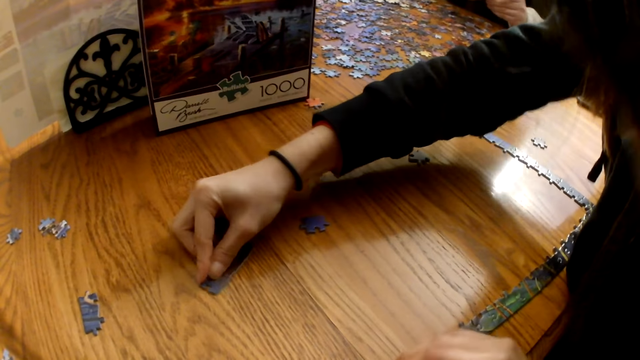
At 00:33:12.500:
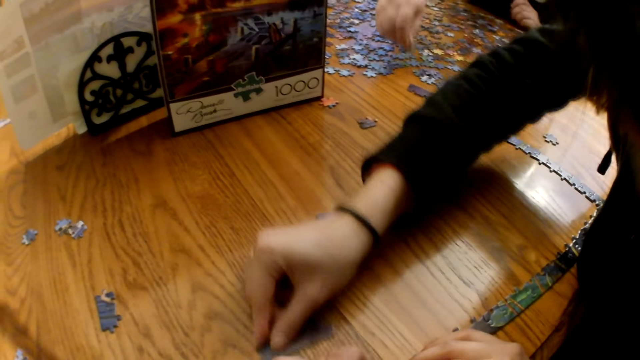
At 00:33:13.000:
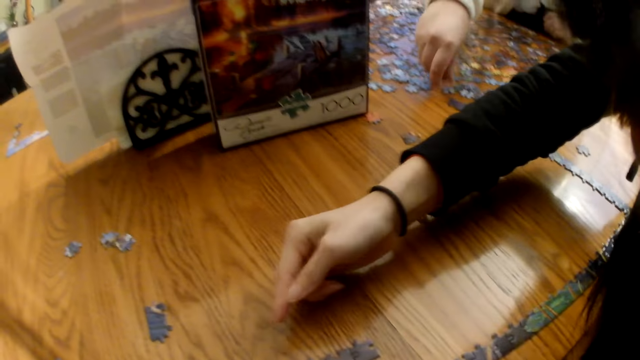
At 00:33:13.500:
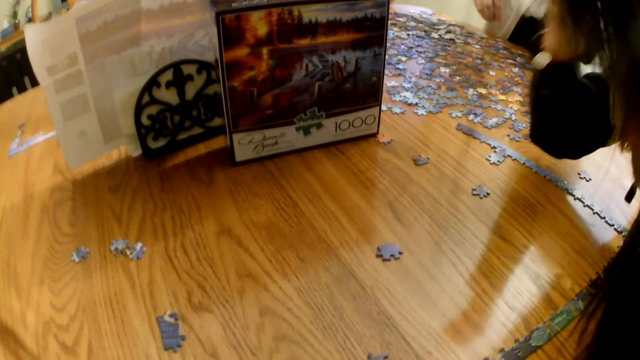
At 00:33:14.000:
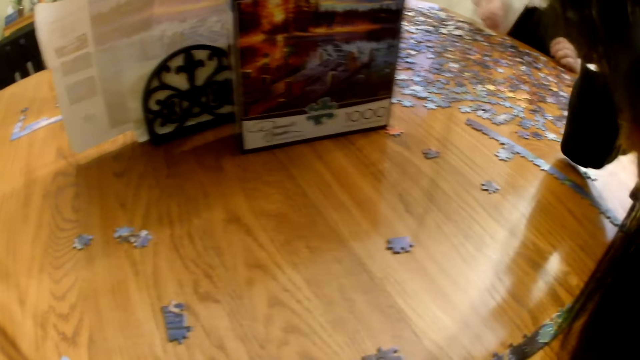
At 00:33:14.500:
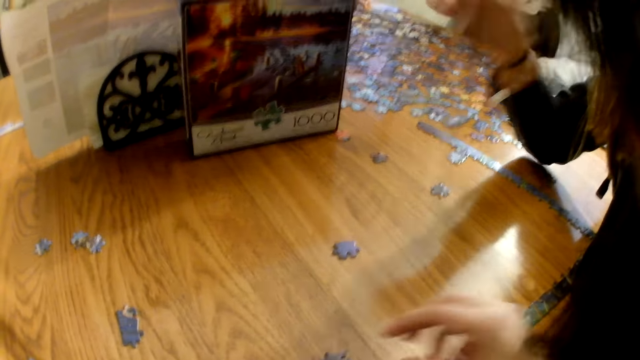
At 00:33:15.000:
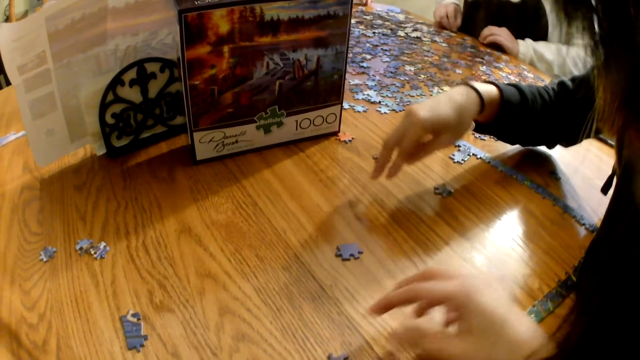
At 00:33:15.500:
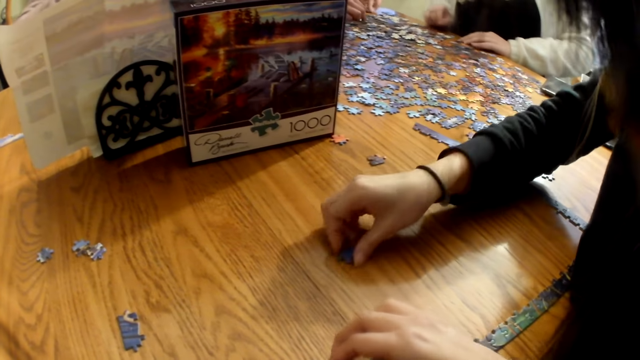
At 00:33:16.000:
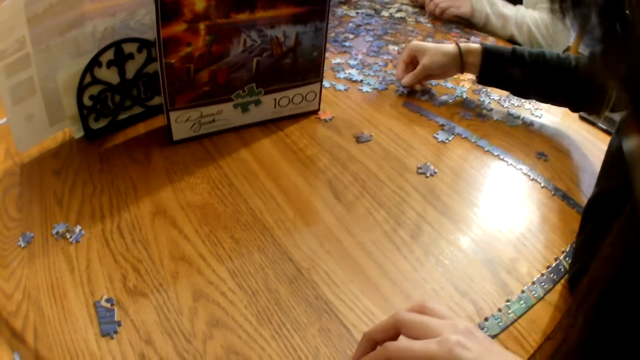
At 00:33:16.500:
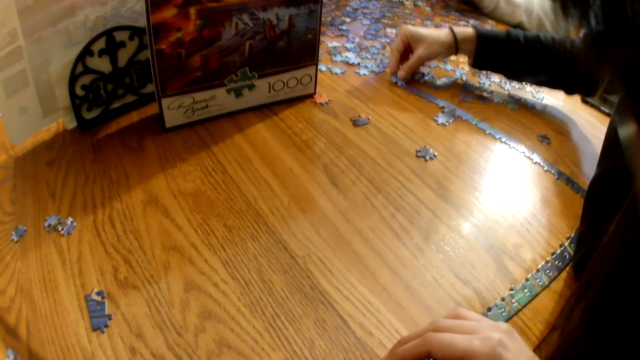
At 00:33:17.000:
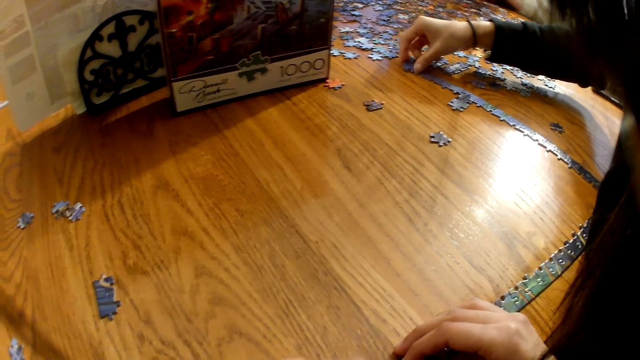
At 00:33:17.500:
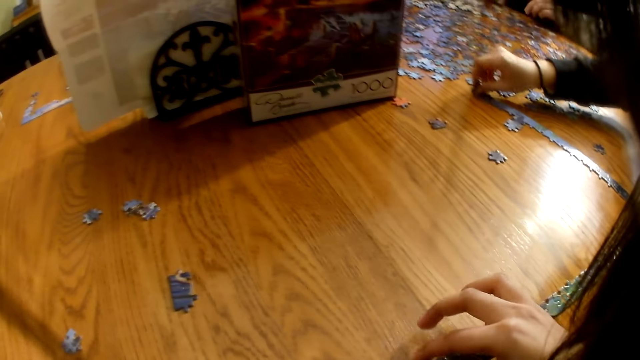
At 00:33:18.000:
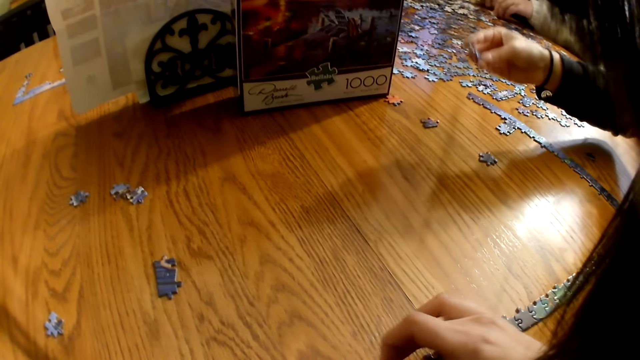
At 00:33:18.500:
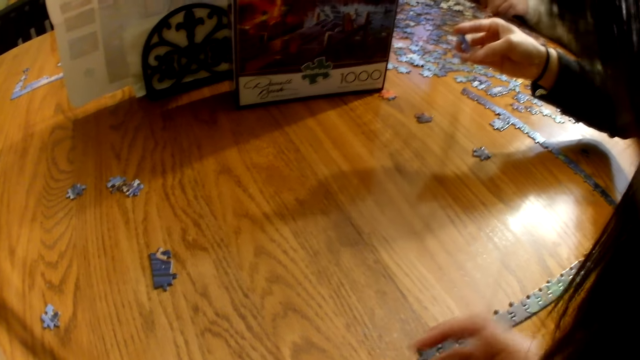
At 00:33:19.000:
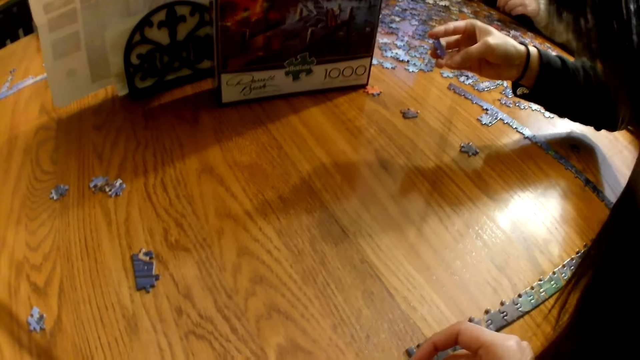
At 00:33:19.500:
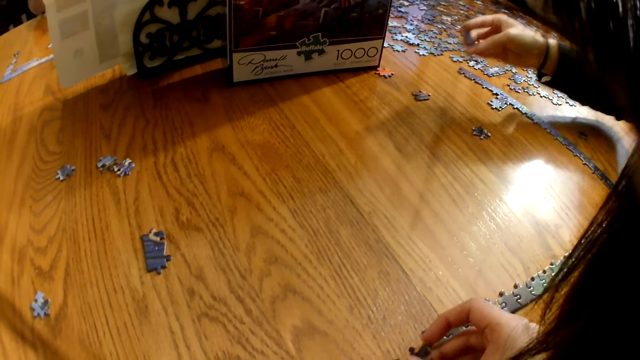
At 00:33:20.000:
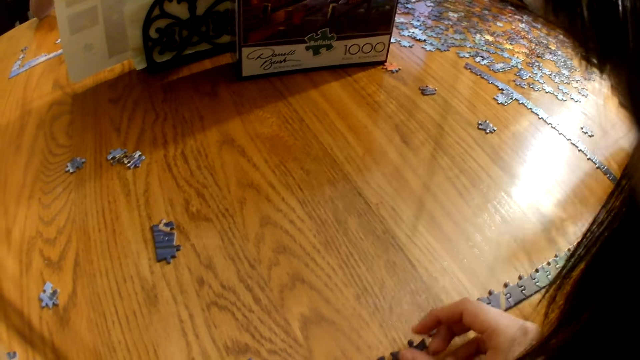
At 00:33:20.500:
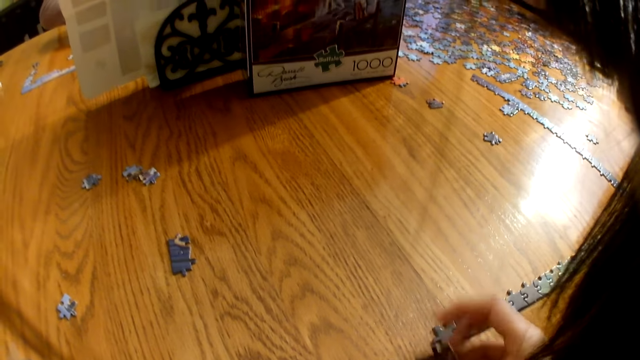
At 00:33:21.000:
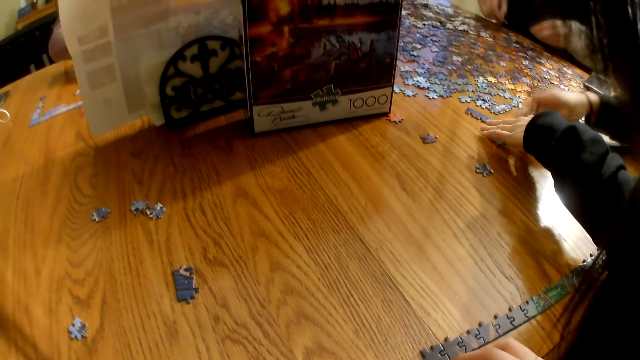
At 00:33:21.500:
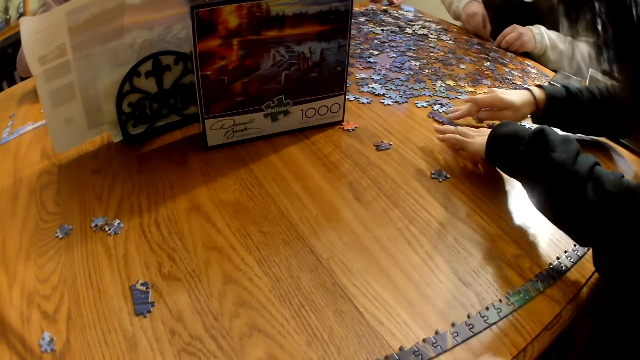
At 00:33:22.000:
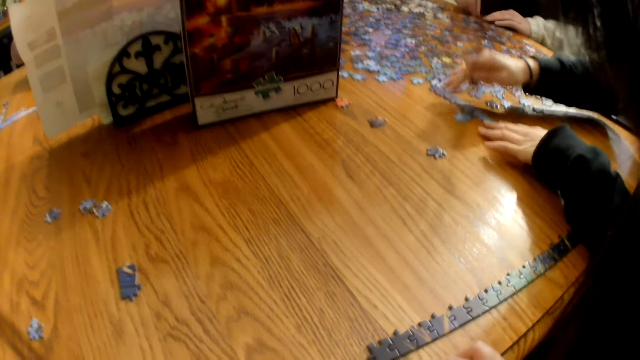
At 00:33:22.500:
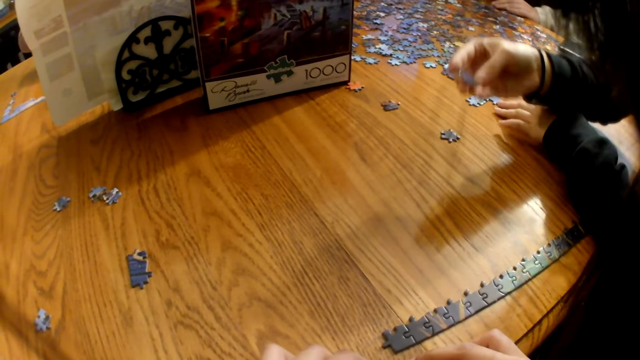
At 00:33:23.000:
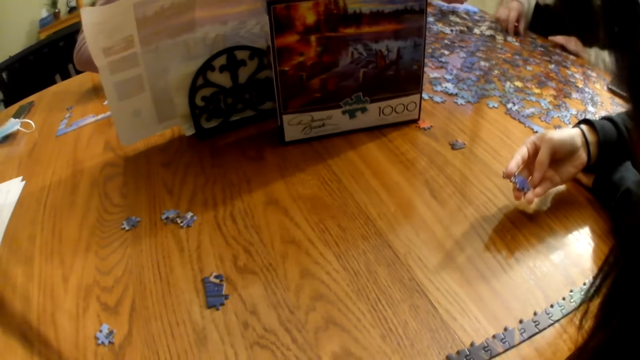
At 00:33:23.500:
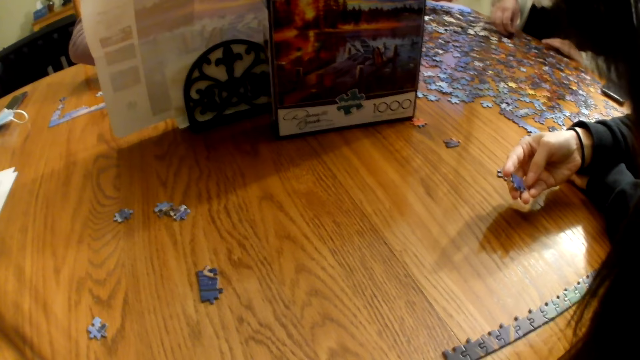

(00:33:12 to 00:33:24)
A woman picks up a piece from the table. Another woman moves a piece on the table. The second woman places the piece on the table and looks at the piece.

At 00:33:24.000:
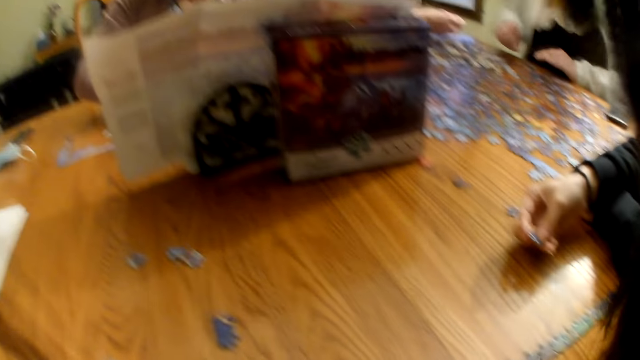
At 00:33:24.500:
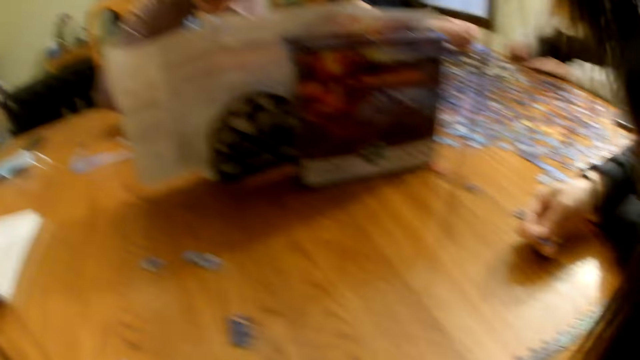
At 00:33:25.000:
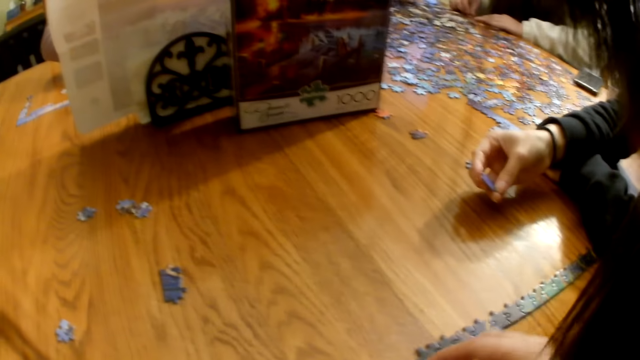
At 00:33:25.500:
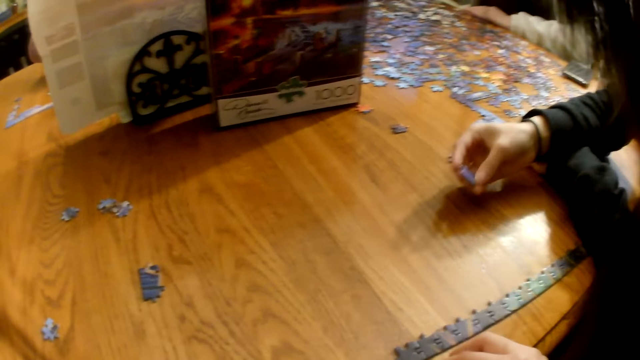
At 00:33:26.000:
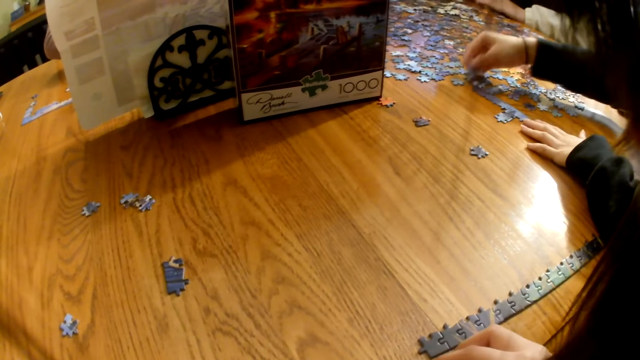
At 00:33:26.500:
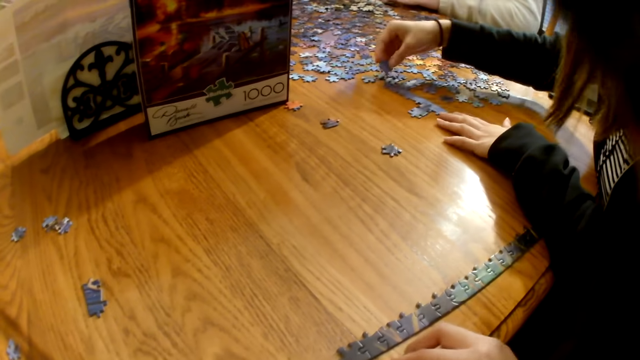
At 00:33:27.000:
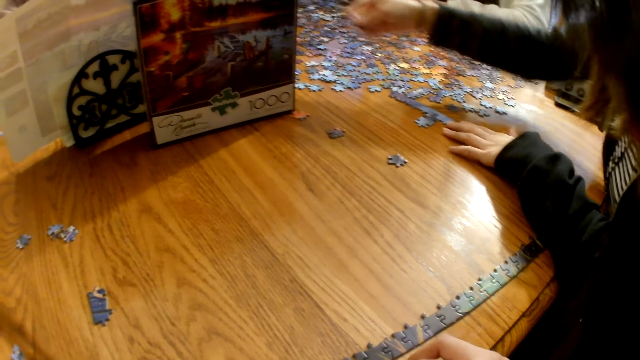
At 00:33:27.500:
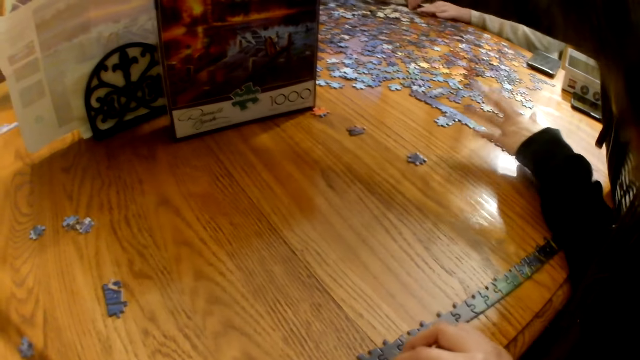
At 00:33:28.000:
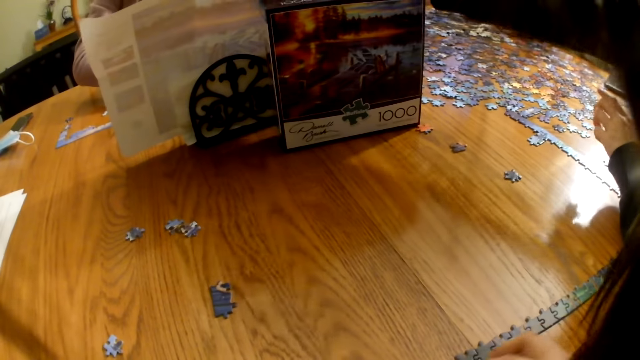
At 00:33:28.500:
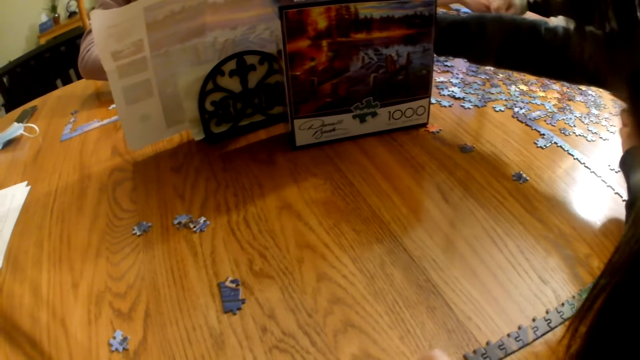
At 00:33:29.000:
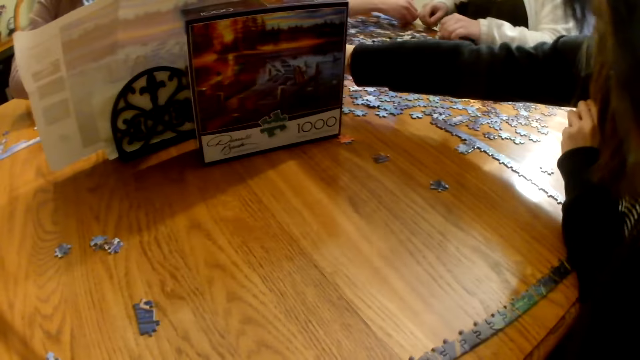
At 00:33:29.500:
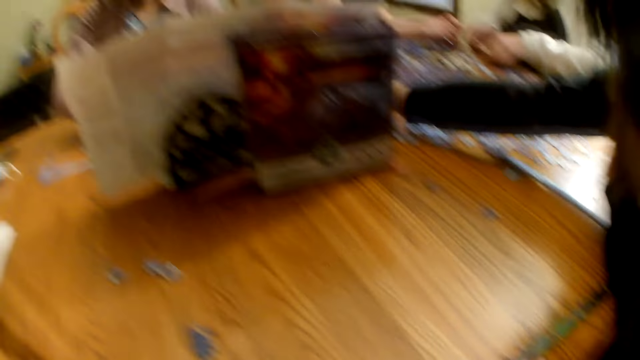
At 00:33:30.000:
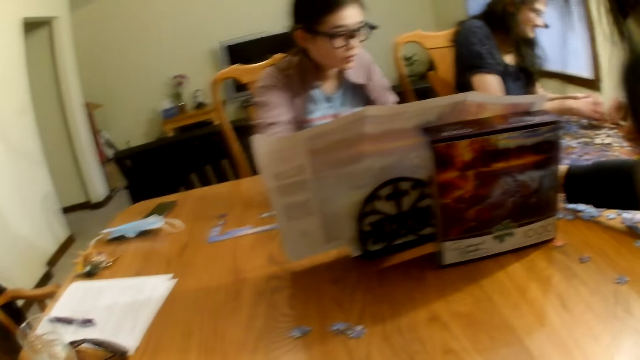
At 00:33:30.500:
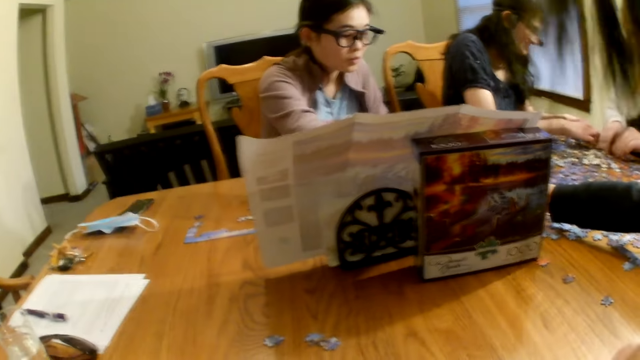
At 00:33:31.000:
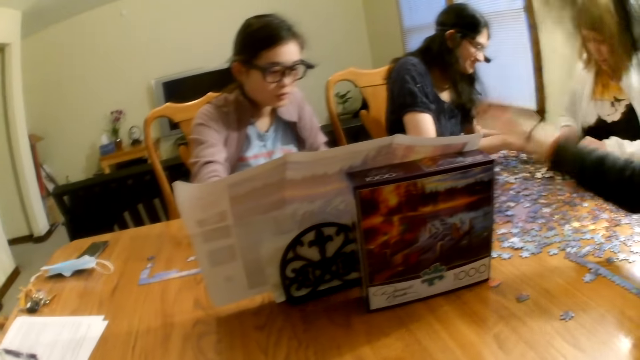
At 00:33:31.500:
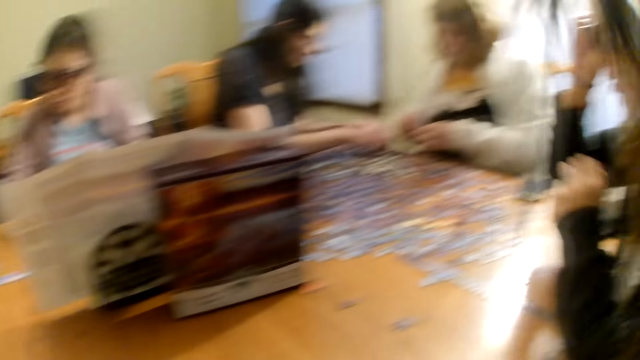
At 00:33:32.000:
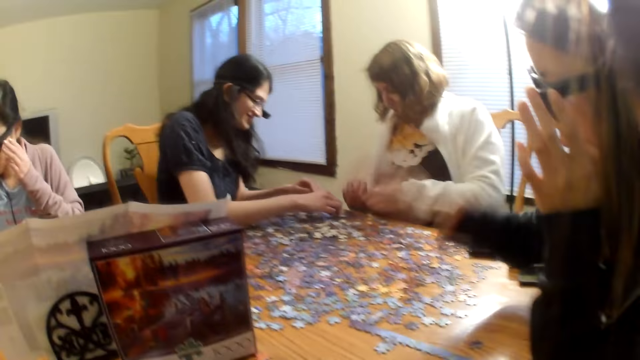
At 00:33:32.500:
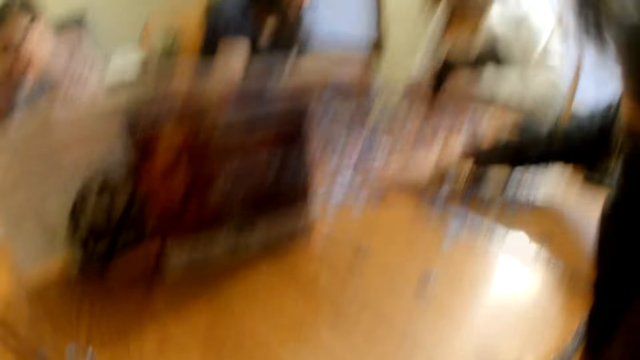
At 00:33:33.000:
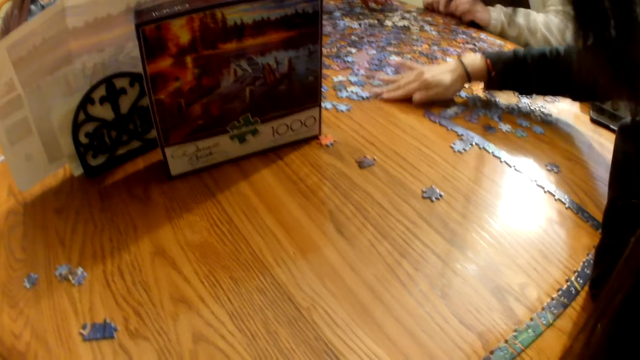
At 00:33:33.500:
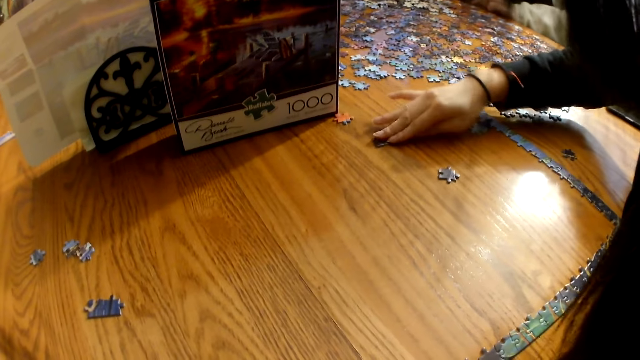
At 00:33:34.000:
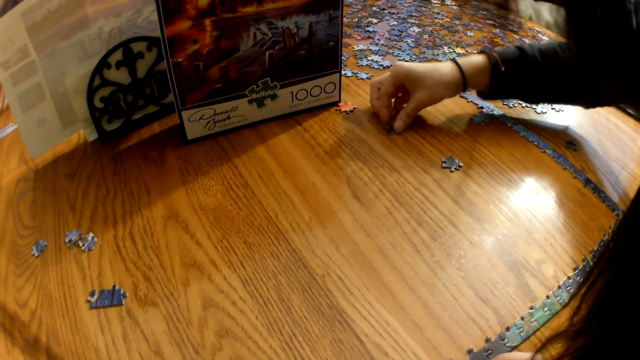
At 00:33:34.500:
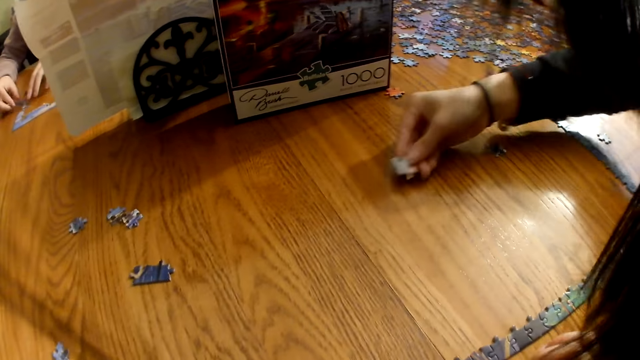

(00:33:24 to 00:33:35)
A woman gives another woman a piece. The other woman takes the piece from the first woman. The camera wearer moves the pieces on the table.
